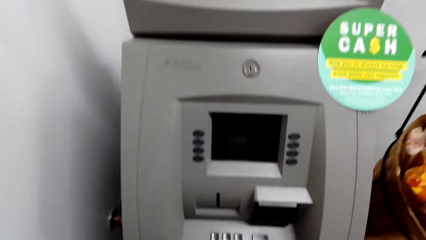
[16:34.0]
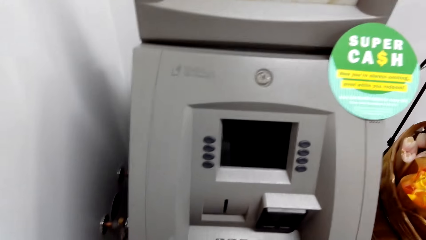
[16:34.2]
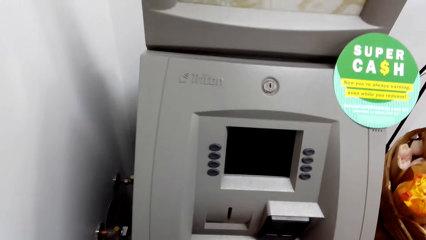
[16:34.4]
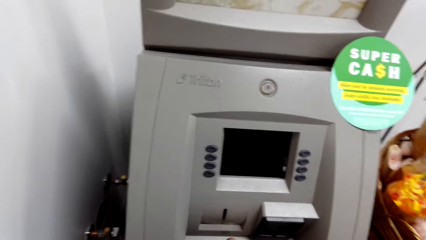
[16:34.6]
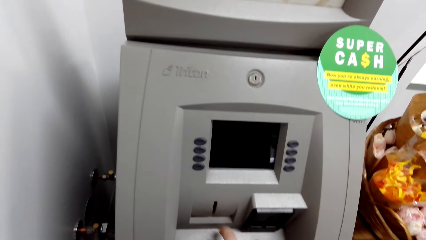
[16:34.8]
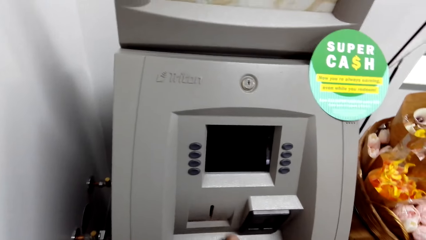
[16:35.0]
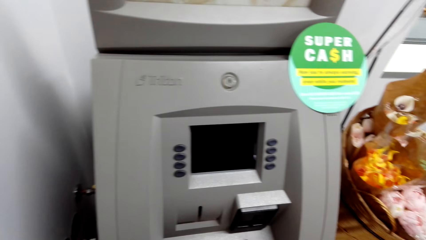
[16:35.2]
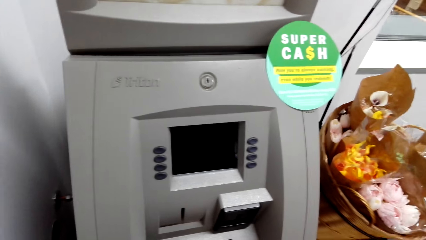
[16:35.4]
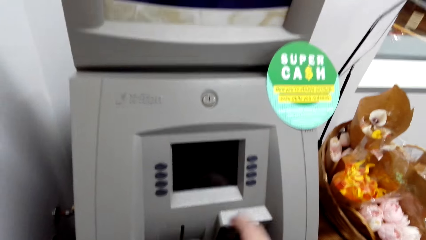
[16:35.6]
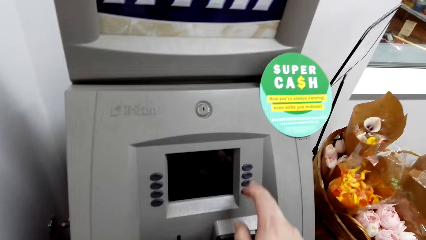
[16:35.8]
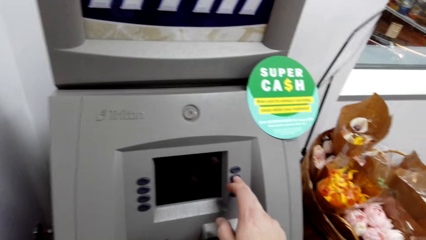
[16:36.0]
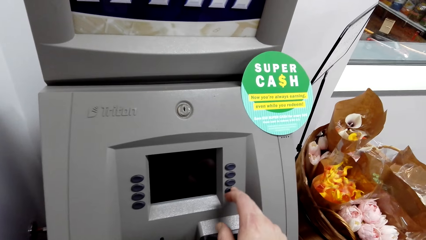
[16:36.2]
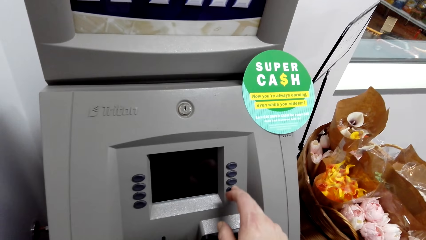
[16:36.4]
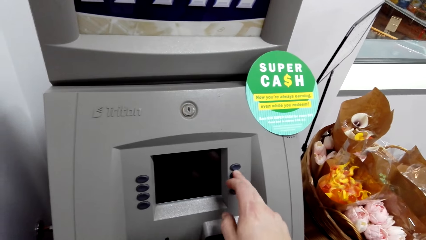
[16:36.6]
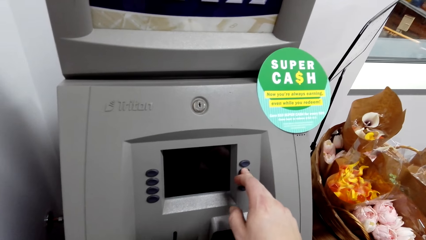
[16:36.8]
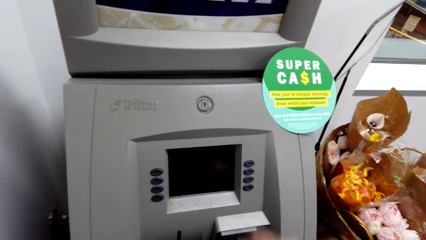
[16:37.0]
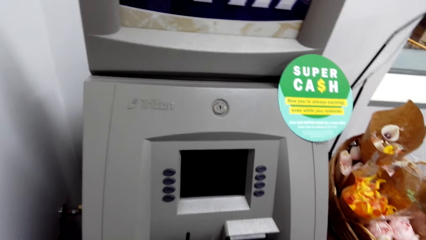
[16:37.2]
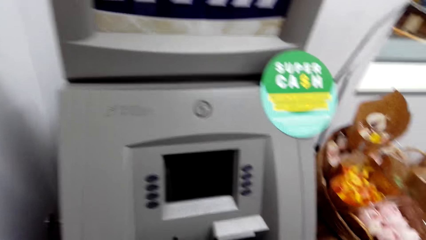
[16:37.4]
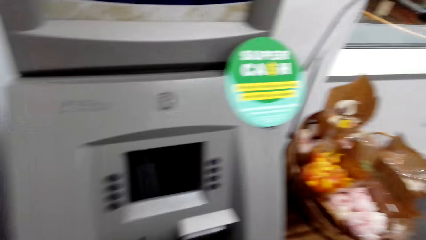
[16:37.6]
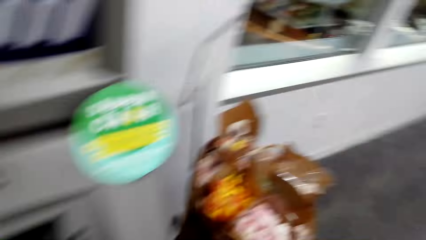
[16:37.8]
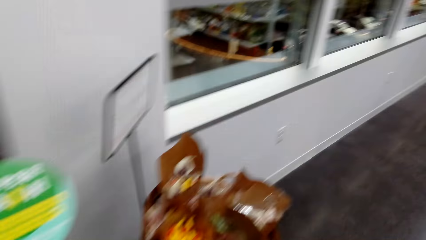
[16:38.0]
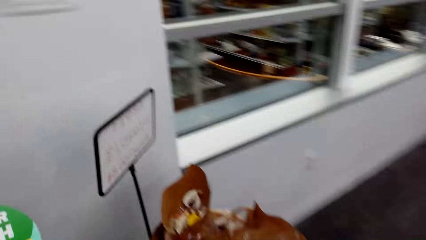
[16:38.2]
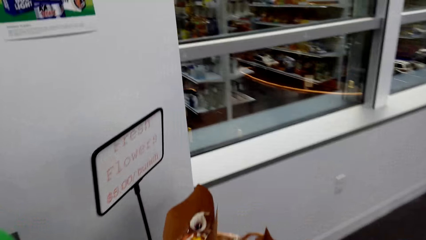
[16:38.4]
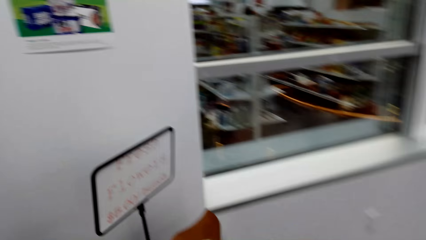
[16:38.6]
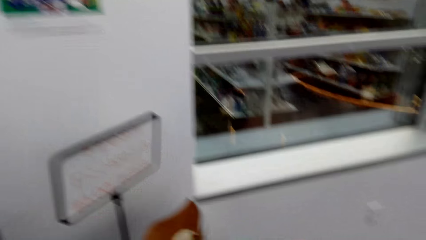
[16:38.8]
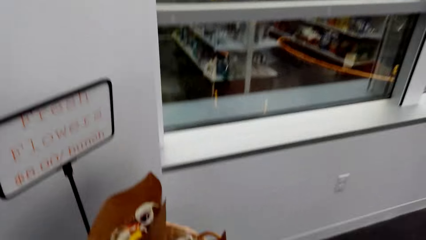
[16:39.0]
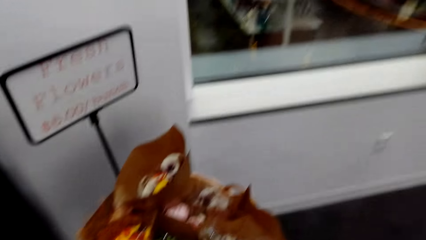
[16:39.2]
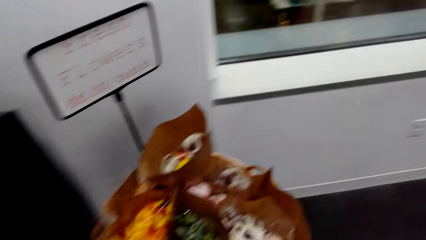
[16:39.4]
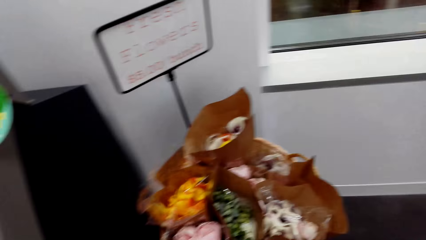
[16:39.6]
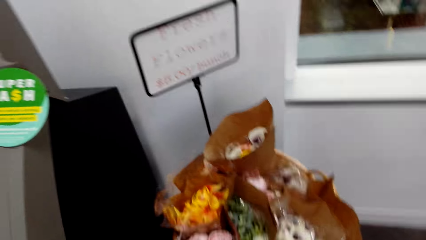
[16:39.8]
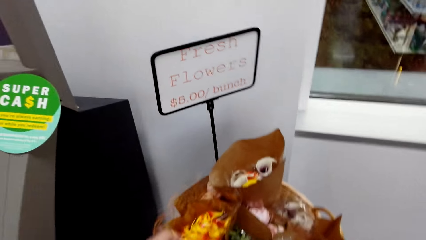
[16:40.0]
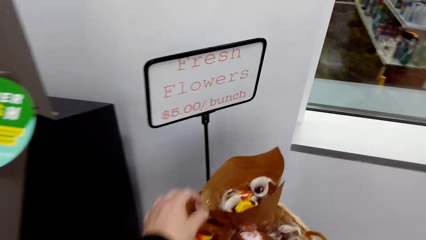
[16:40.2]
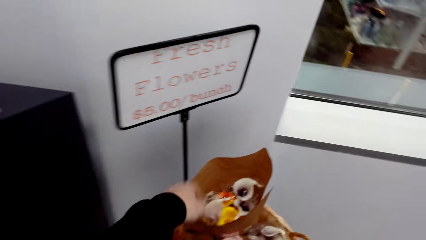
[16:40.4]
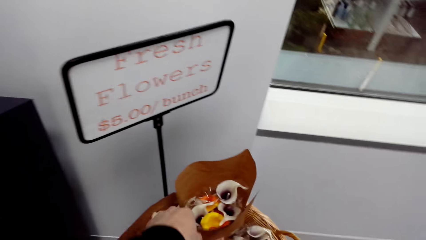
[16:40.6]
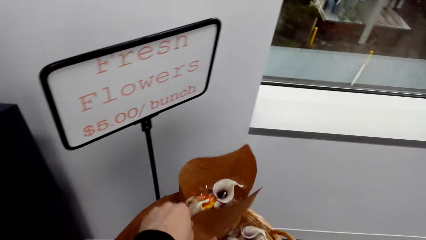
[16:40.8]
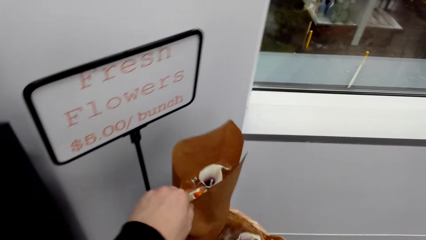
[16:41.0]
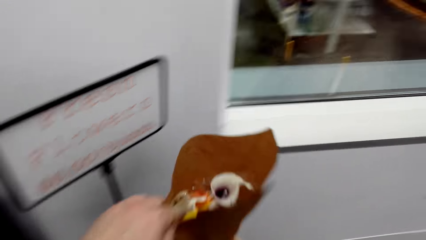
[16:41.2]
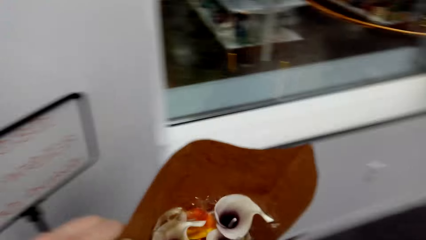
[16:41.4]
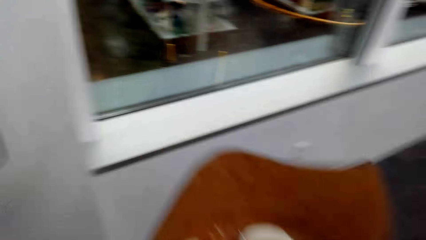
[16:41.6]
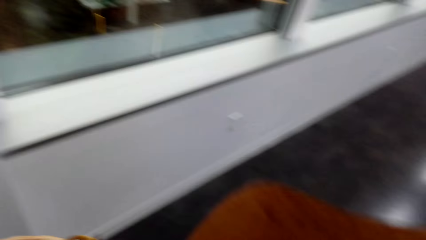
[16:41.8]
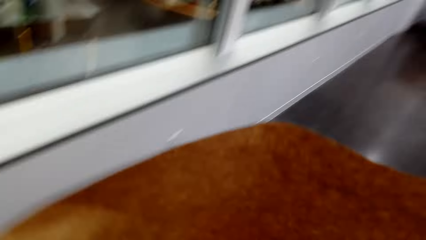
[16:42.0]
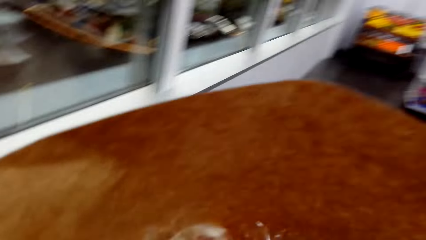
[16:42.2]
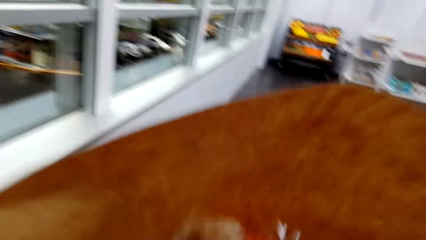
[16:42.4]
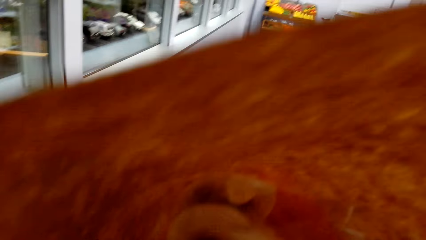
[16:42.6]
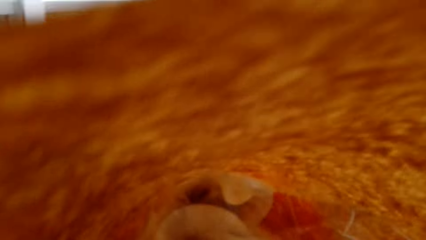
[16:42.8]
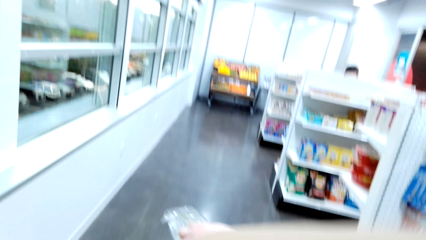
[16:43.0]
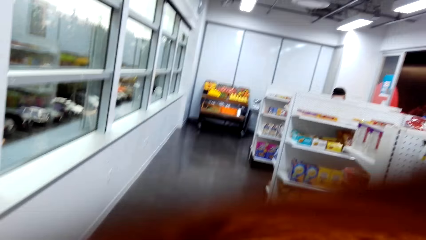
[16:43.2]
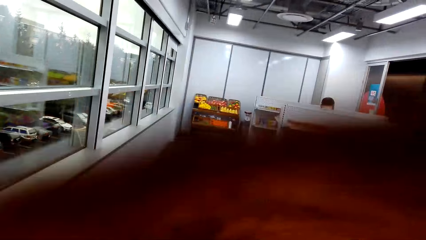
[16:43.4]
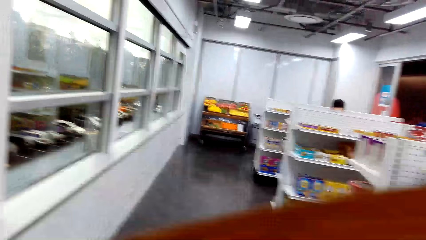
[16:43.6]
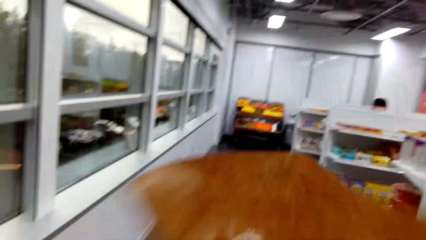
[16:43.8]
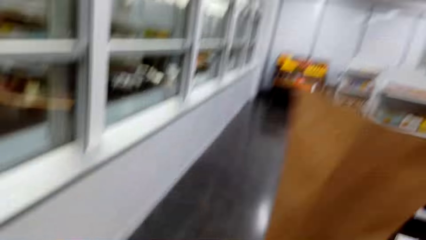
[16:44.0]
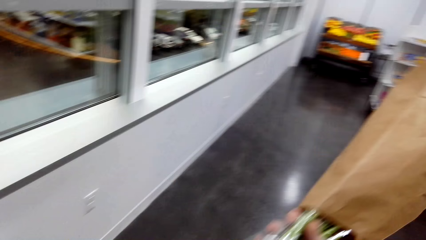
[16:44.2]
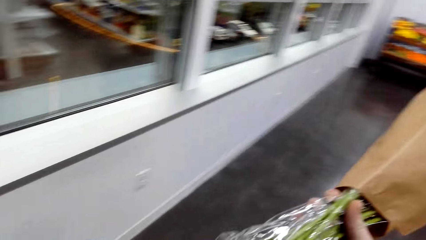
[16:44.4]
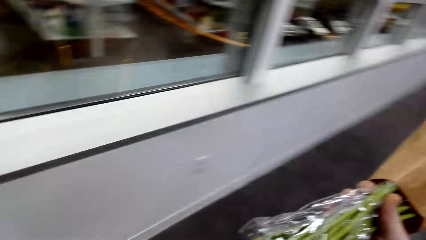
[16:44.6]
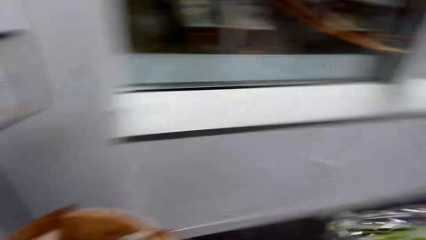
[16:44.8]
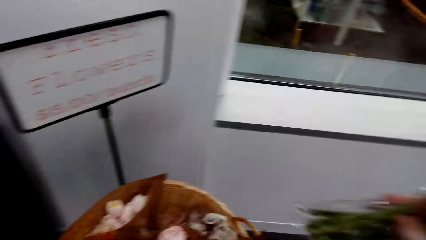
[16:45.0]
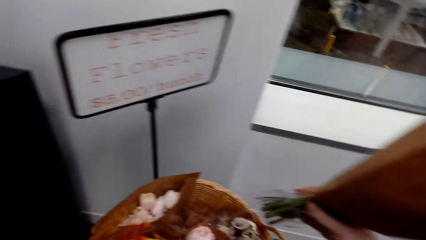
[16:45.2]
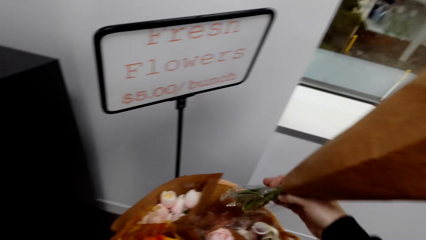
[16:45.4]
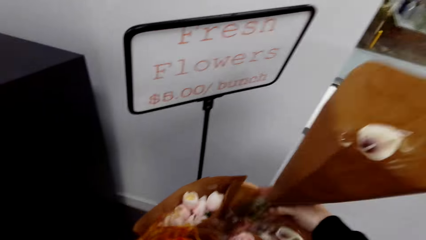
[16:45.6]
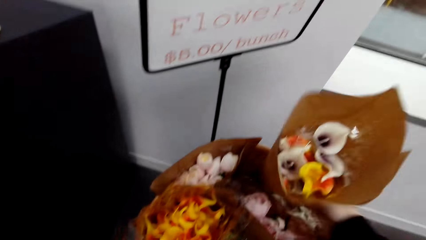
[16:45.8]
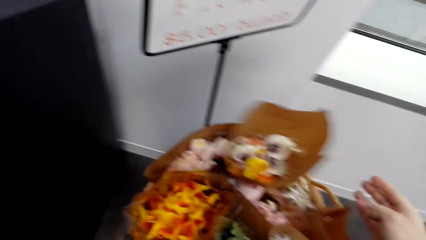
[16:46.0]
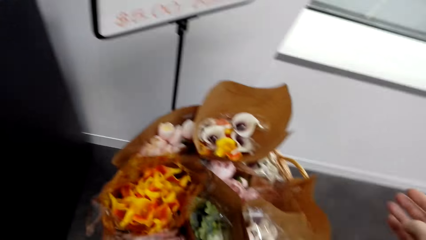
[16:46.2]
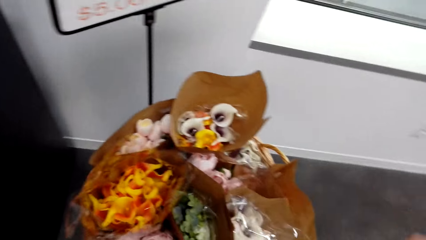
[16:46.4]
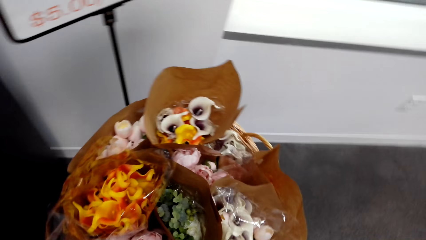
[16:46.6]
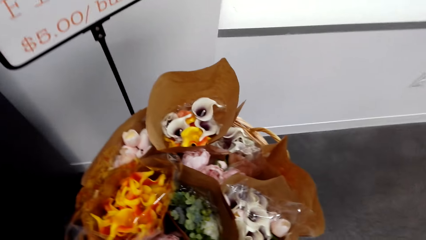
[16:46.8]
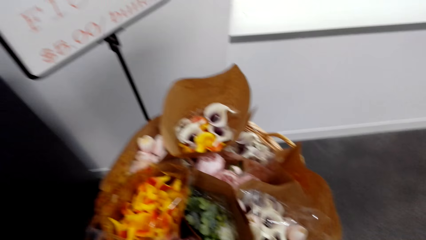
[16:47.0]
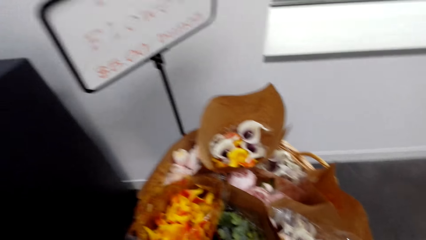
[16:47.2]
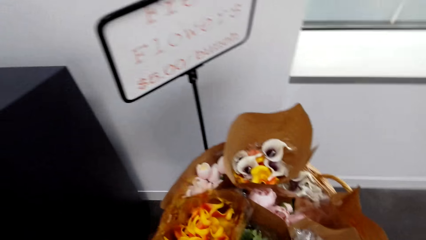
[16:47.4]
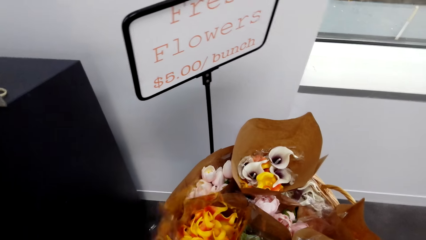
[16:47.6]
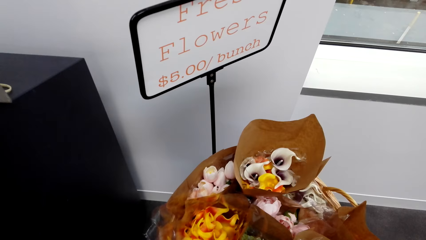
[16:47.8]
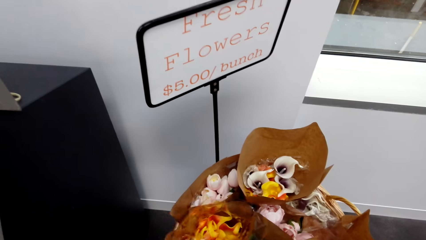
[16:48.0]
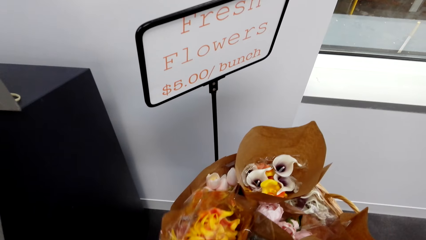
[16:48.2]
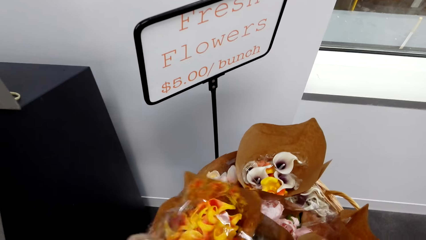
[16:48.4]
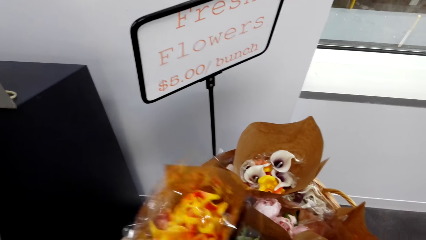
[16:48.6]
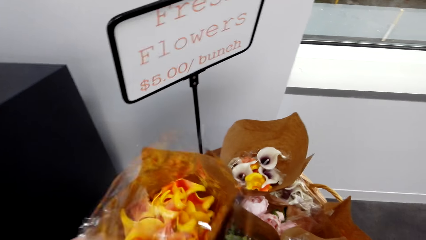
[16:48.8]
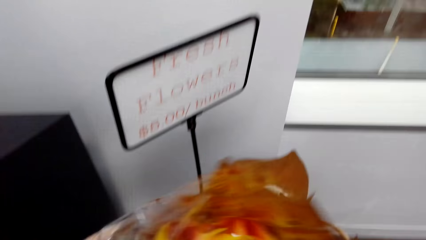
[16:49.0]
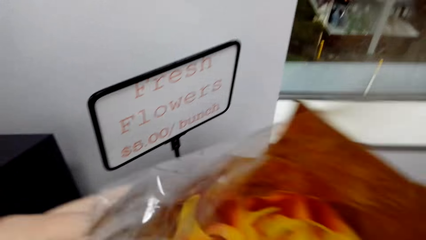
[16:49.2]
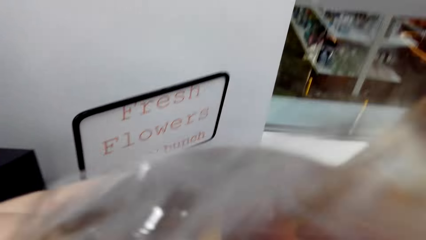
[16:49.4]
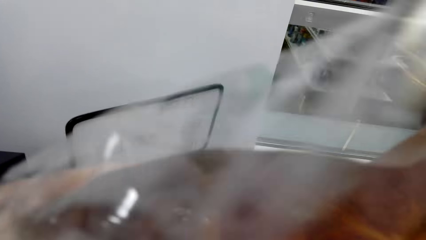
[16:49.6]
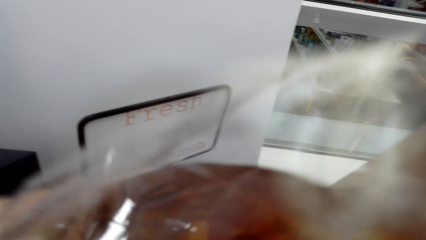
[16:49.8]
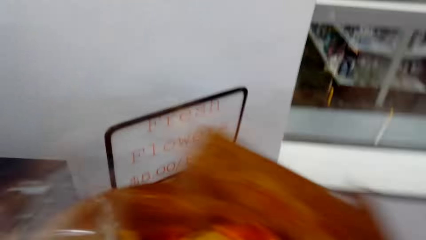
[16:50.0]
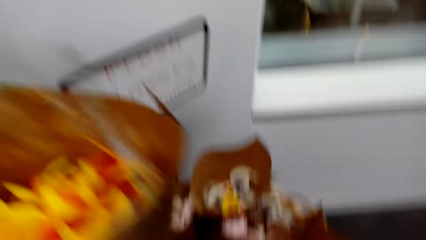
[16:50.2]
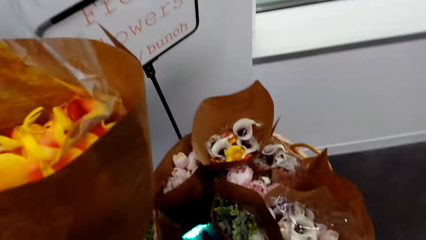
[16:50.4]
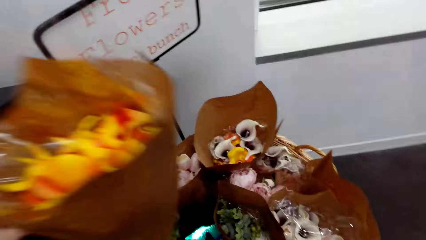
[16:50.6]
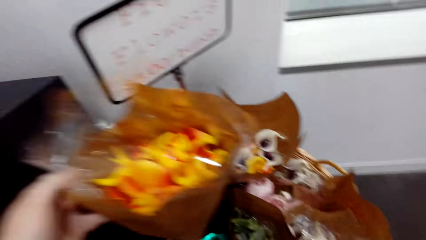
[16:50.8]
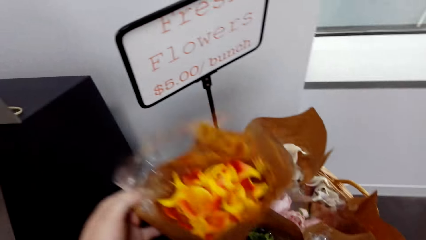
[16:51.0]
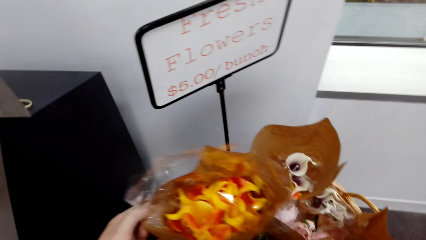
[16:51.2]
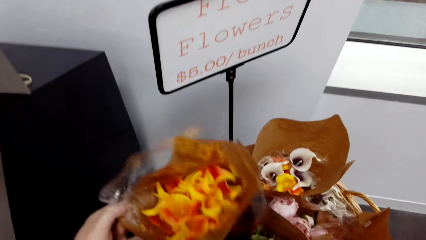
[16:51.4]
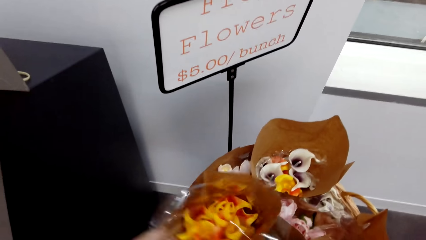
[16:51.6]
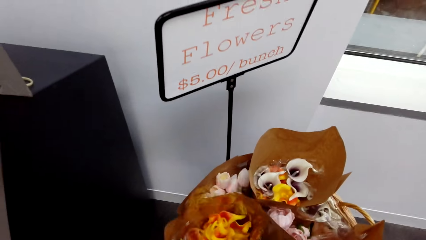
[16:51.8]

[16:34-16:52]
The camera wearer operates the ATM machine. They dial the button. They walk in the supermarket. They pick up the flowers. They smell the flowers. They put the flowers in the basket. They pick up the flowers. They smell the flowers. They put the flowers in the basket.
